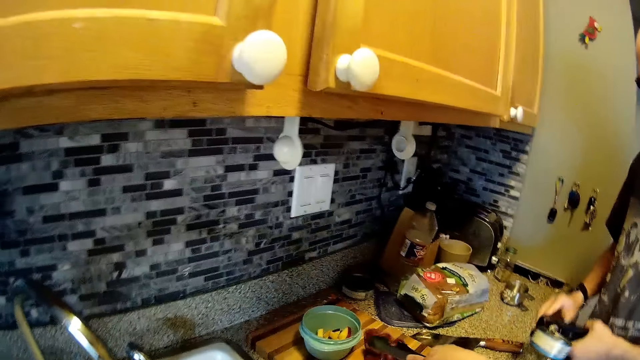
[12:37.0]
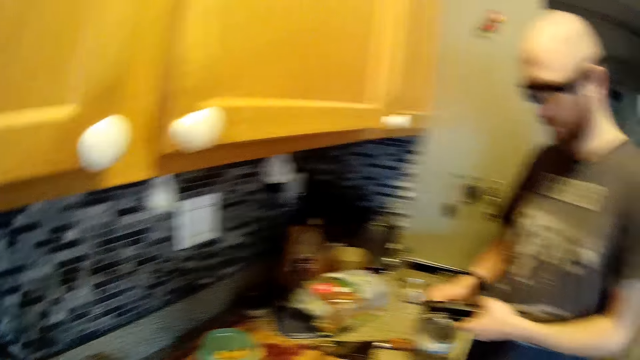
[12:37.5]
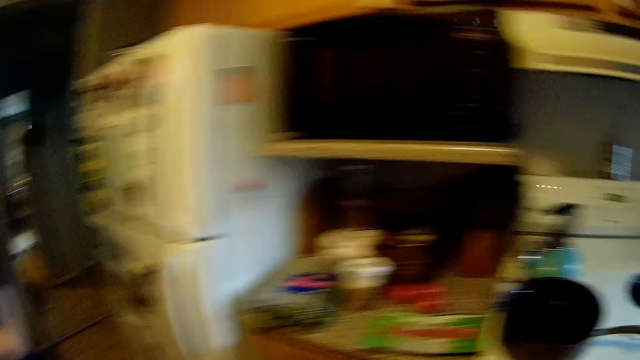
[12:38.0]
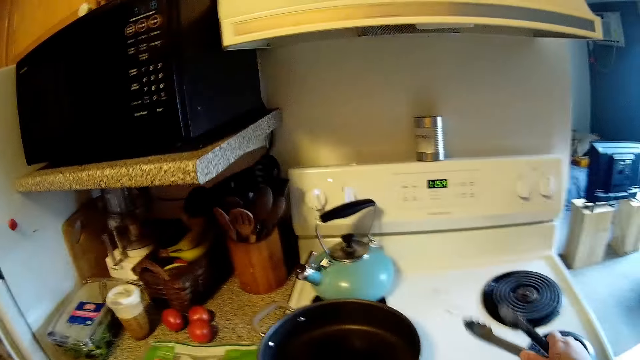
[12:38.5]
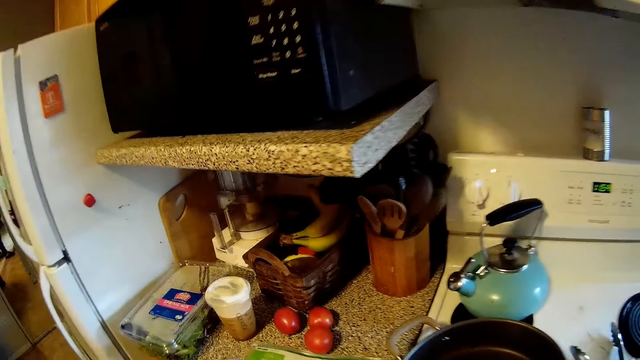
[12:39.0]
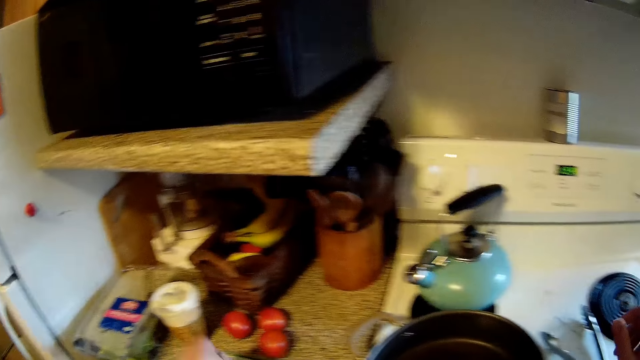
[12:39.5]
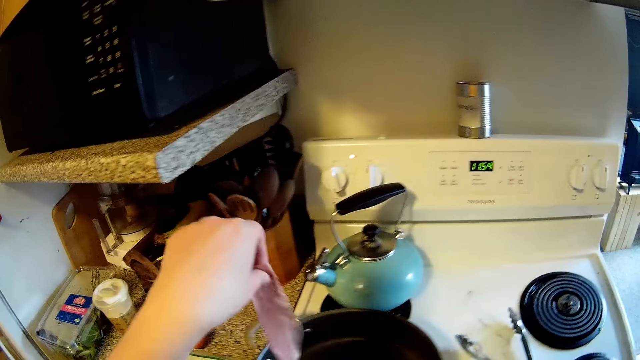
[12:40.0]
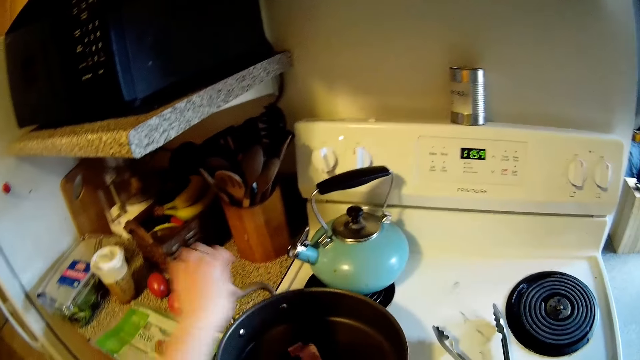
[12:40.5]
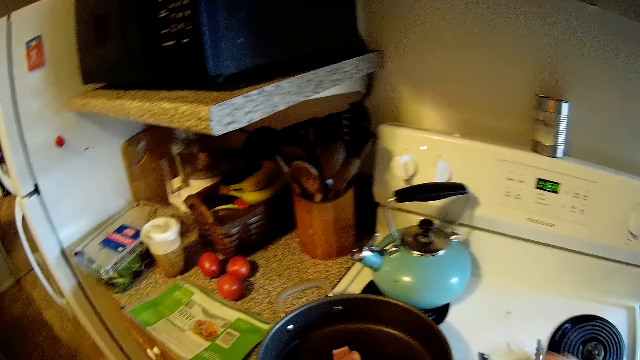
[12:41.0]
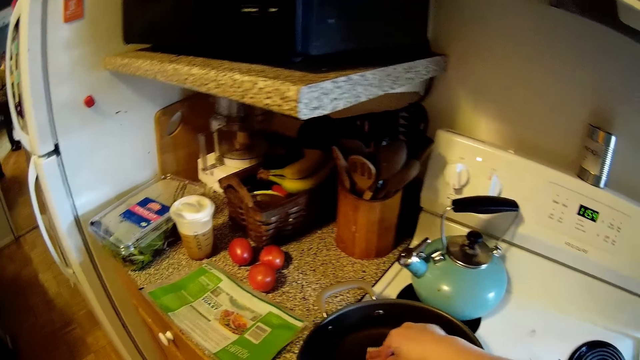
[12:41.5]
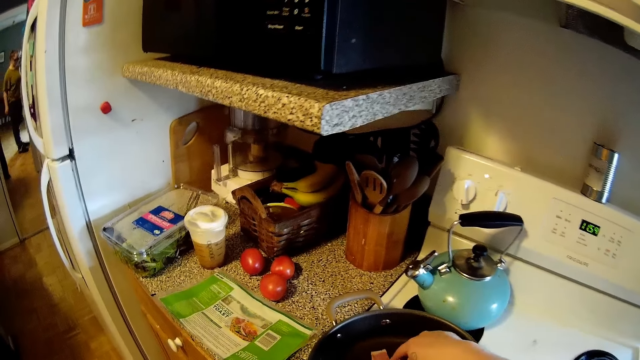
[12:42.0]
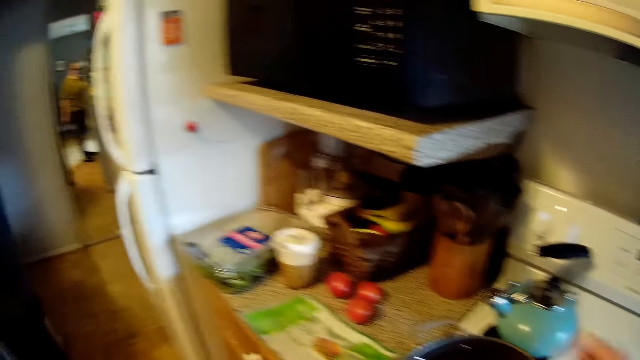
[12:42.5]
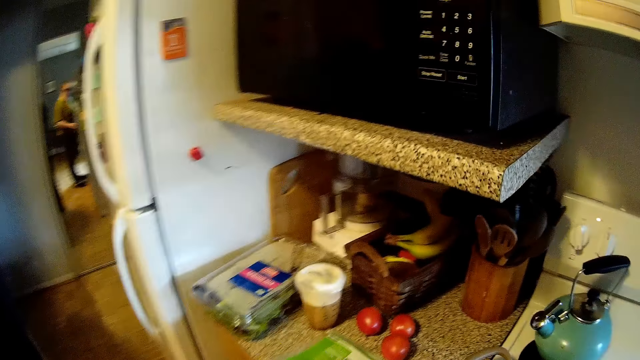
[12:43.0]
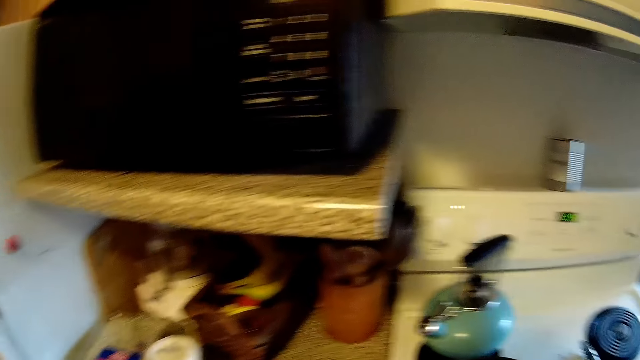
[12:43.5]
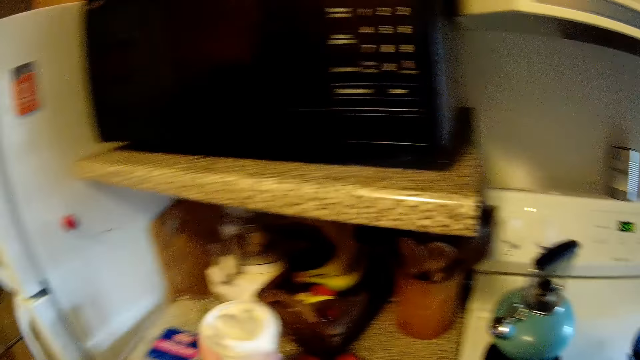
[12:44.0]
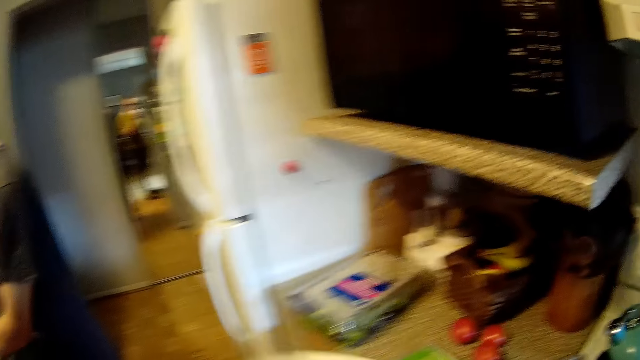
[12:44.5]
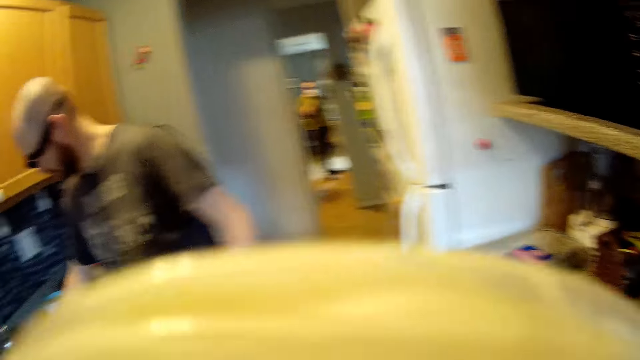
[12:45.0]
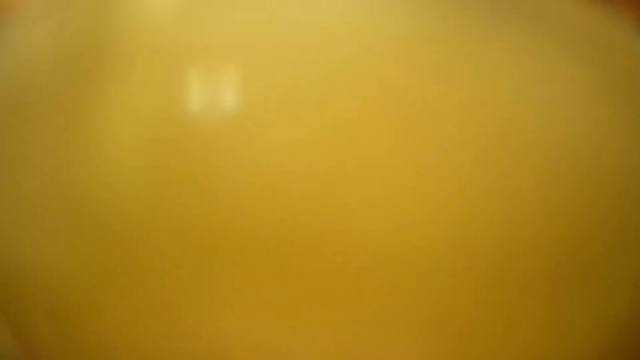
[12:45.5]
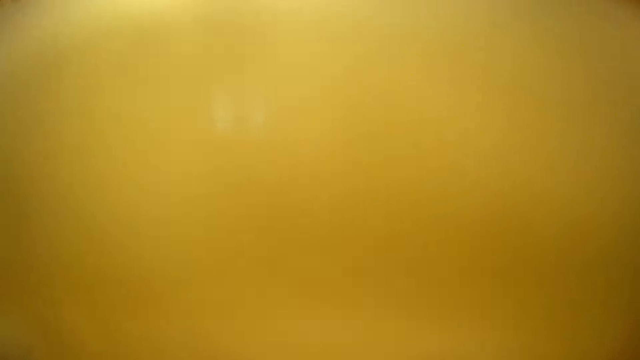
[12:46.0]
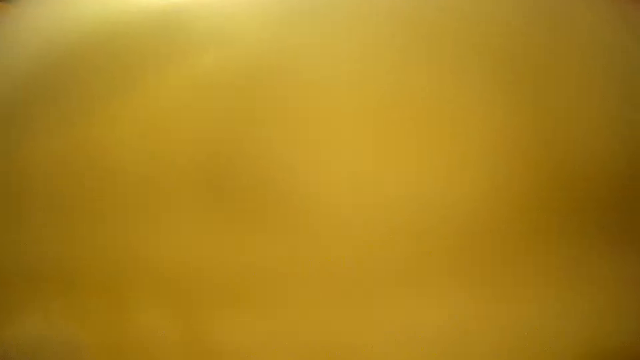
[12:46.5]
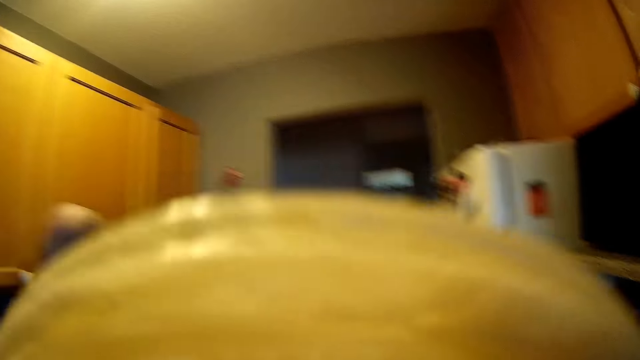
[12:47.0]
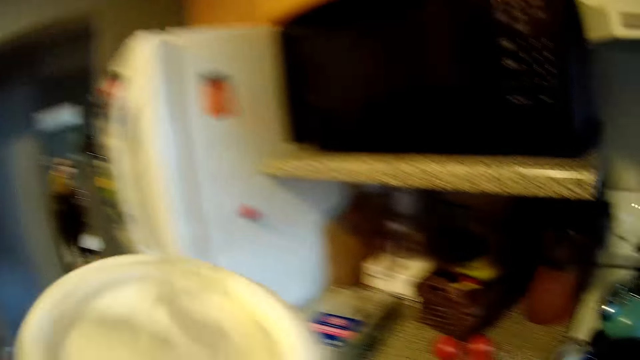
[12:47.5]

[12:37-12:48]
The camera wearer puts the bacon on the chopping board with her right hand. The man opens a can using a can opener with both hands. The camera wearer drops the tong on the countertop with her right hand, on the cooker. She picks a bacon on the countertop with her left hand. She holds a piece of meat. She puts the bacon in the frying pan with her left hand. She stirs the meat in the pan. She picks a coffee cup on the countertop with her left hand. She picks the cheese. She drinks from the coffee cup in her left hand.

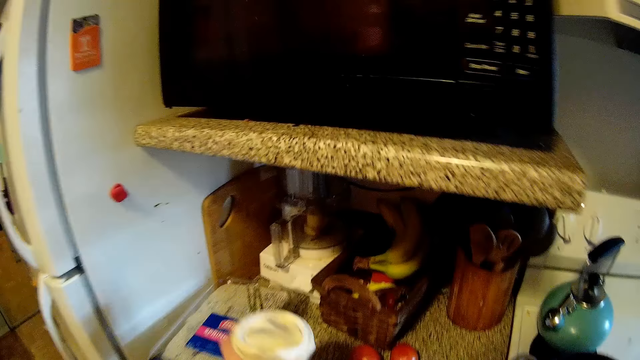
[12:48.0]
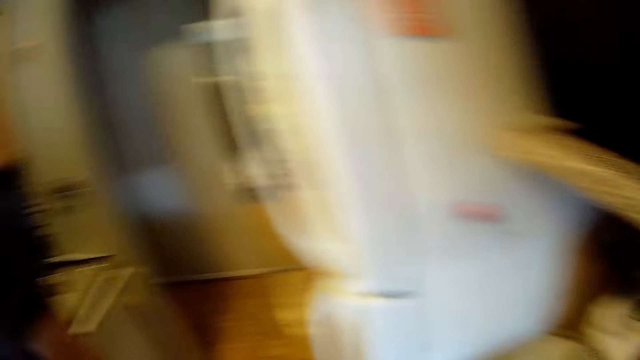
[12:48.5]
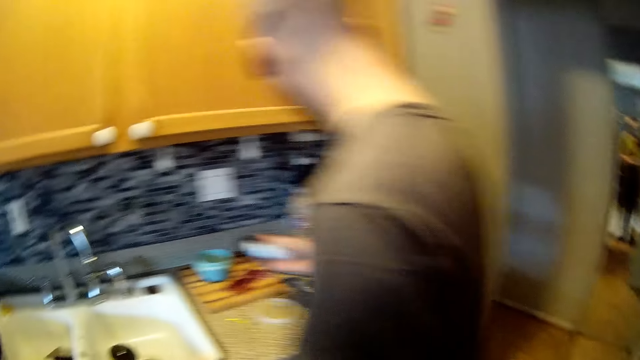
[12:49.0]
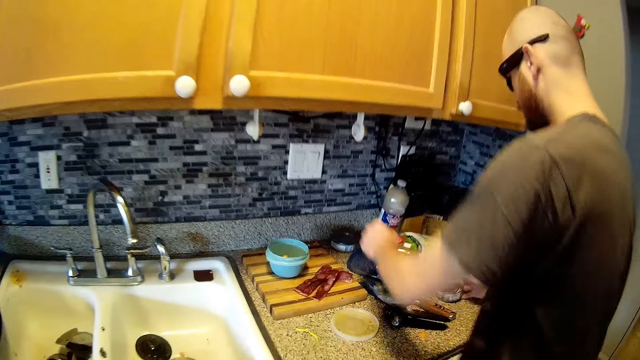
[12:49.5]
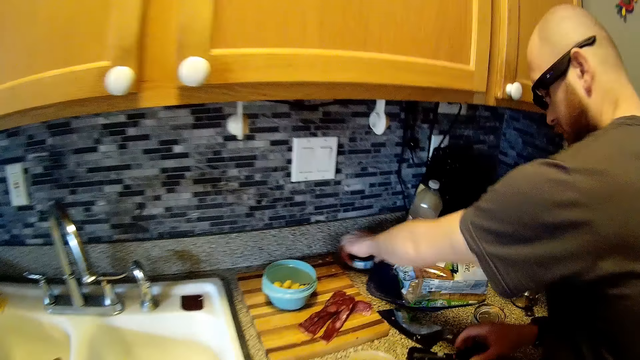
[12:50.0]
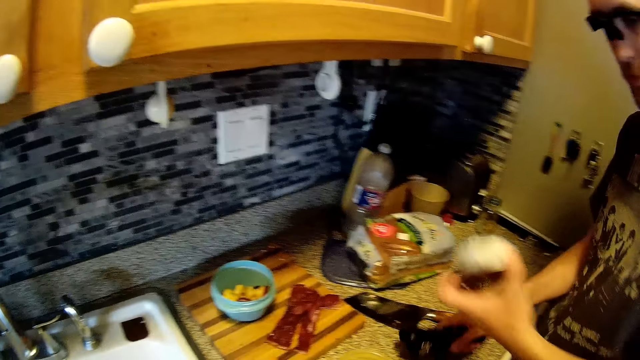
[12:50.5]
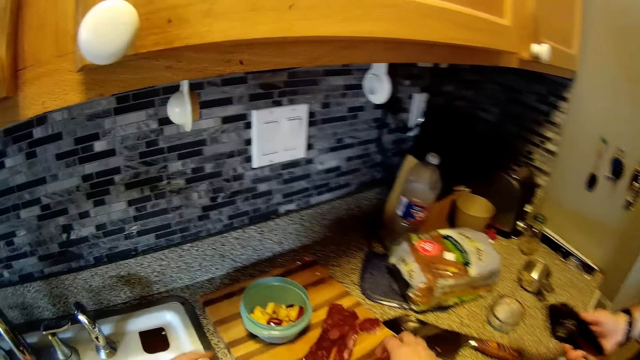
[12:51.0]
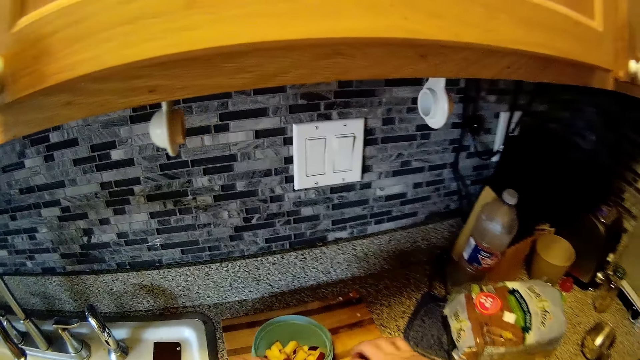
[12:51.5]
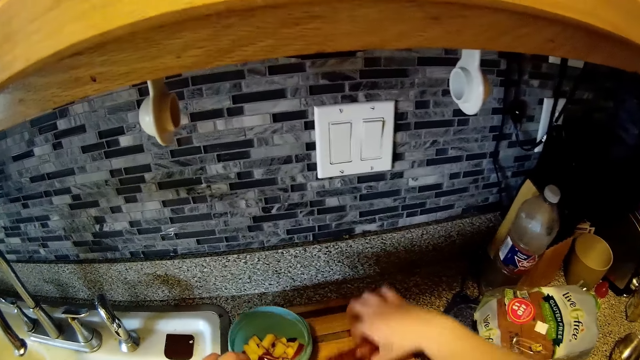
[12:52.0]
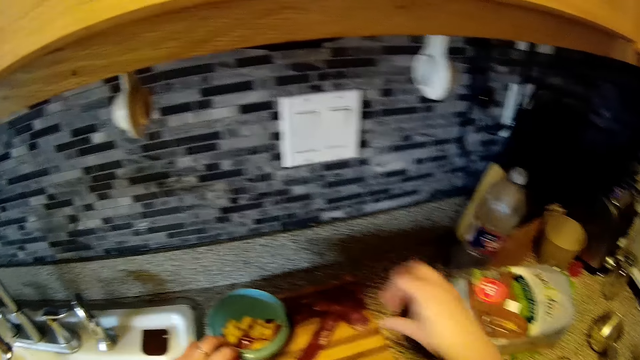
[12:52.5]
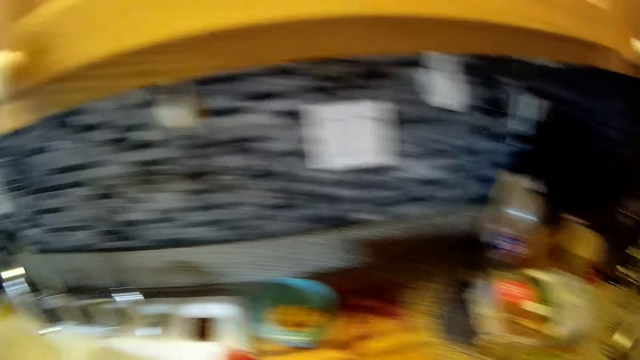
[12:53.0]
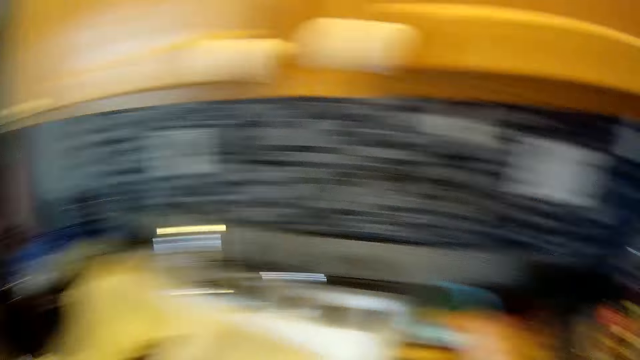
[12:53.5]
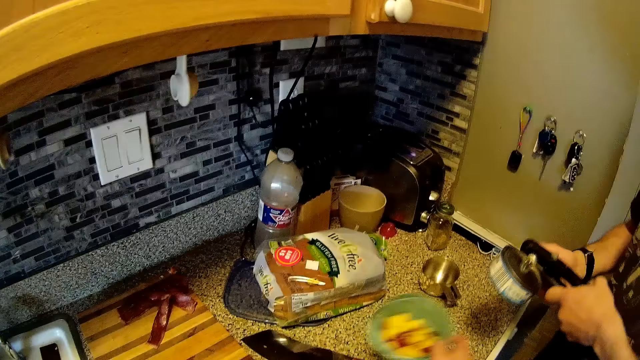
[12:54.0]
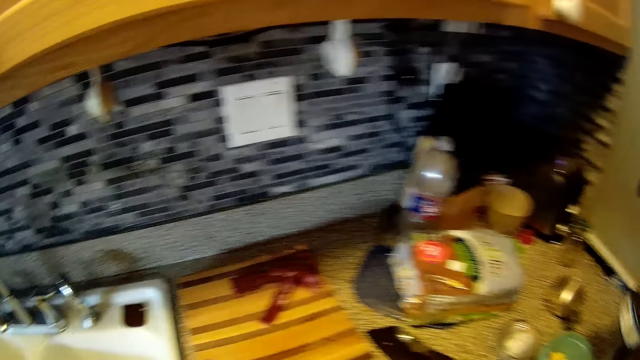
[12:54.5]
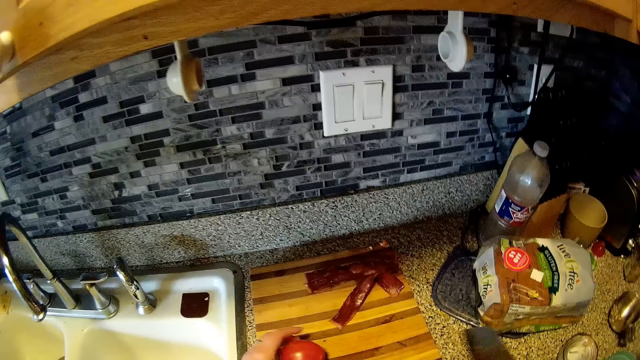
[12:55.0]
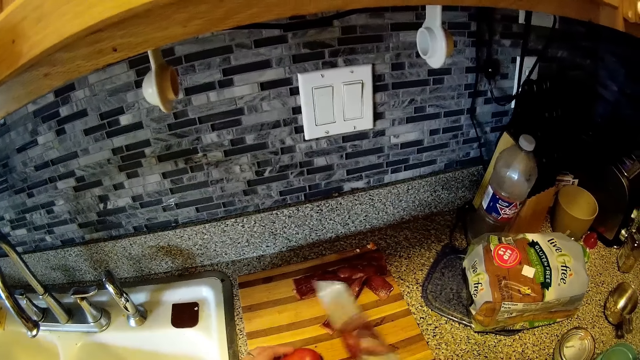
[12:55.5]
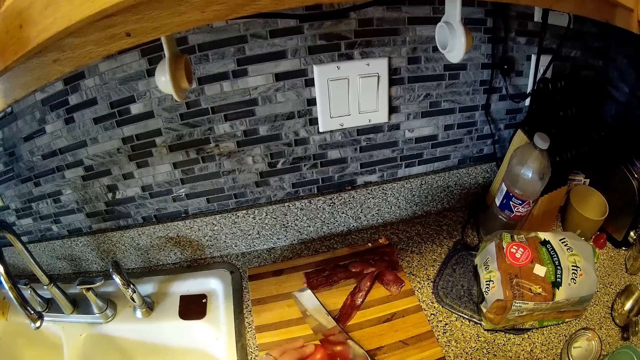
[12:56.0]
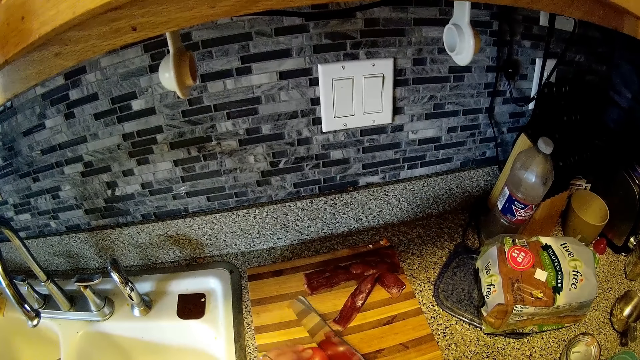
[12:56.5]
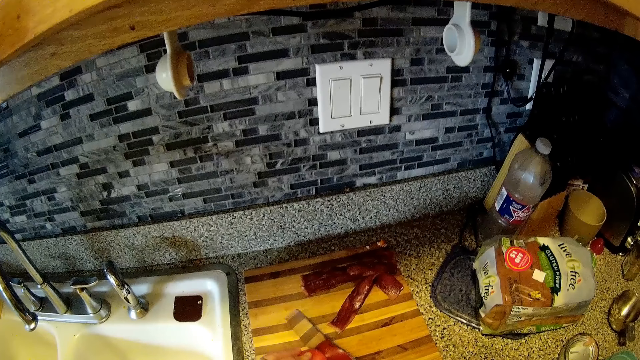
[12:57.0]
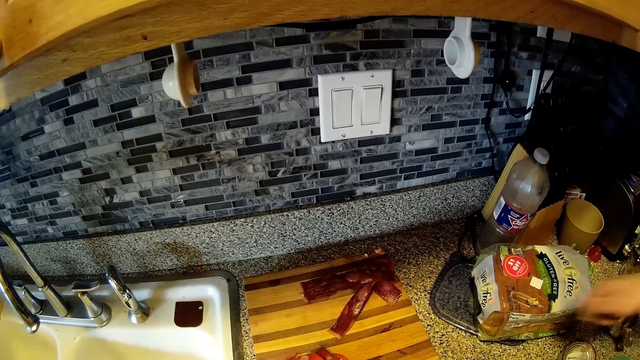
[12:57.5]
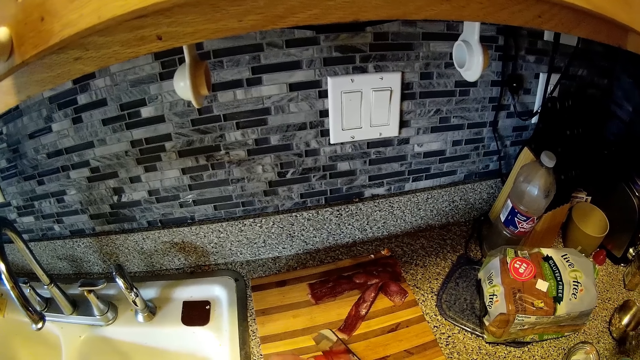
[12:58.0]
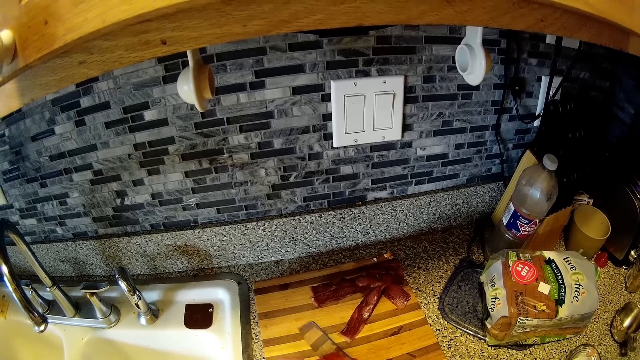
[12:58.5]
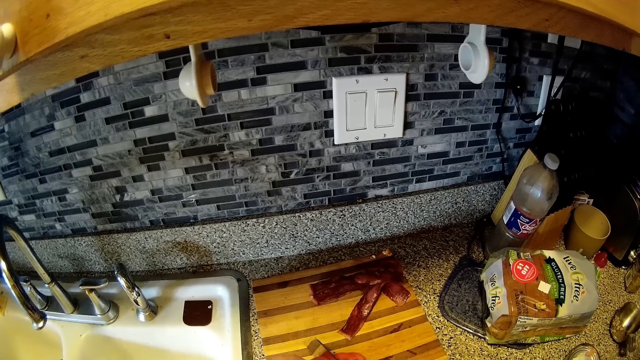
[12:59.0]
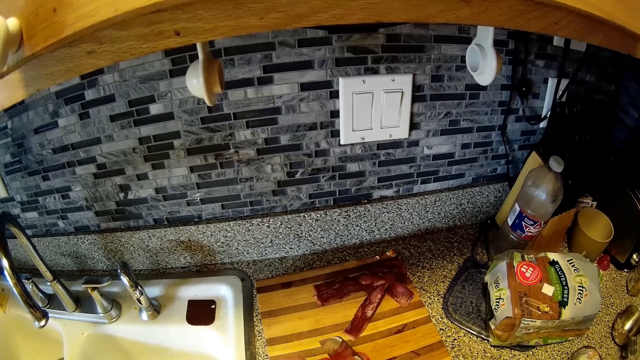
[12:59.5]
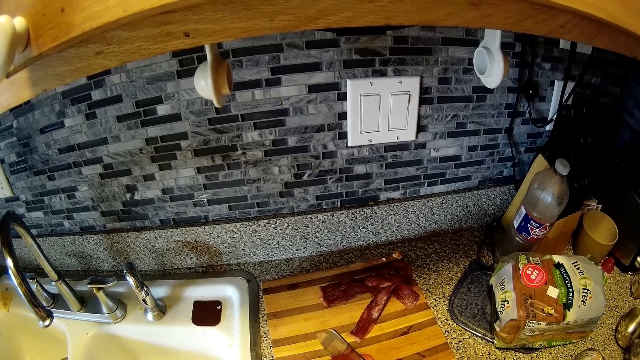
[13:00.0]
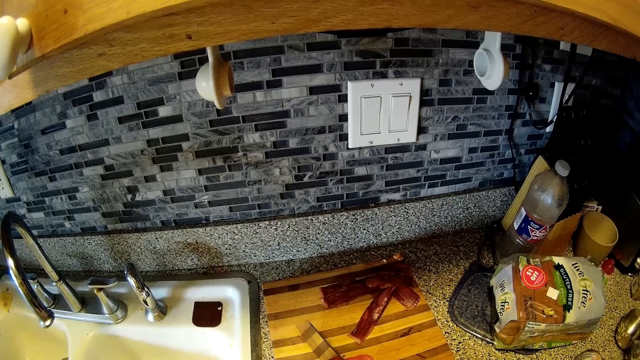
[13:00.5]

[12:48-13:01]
The camera wearer drops the coffee cup on the countertop with her left hand. She puts the cheese down. She talks to a person. She shifts the bacon and a bowl on the chopping board with both hands. She looks around. She picks up the bowl on the chopping board with her right hand. She drops the bowl on the countertop with her right hand. She moves the blue dish. She puts a tomato on the chopping board with her left hand. She picks up the knife on the countertop with her right hand. She cuts the tomato on the chopping board with the knife in her right hand.
